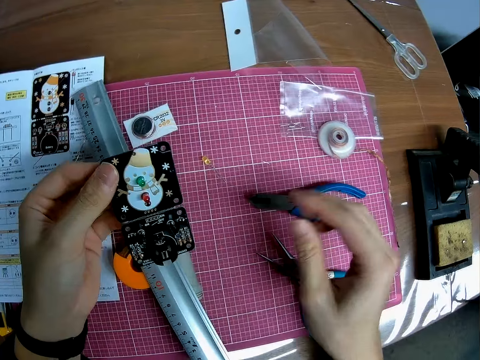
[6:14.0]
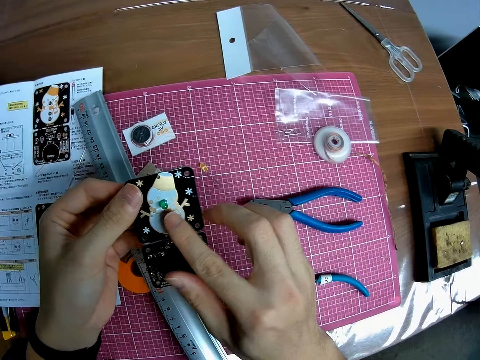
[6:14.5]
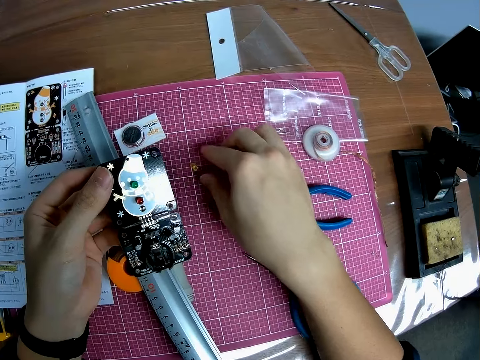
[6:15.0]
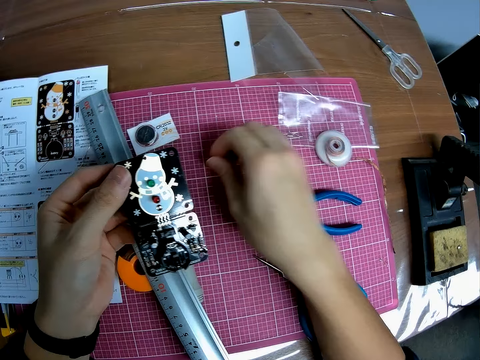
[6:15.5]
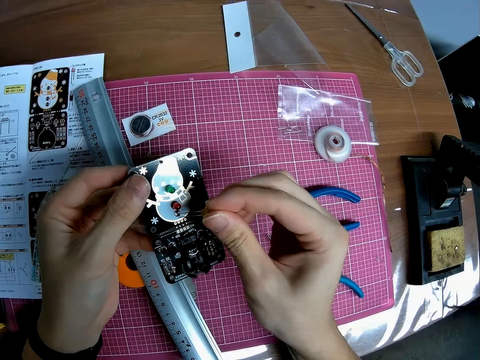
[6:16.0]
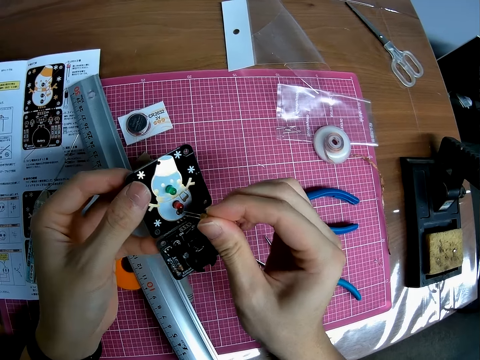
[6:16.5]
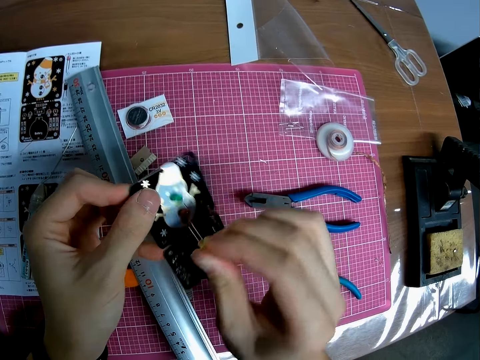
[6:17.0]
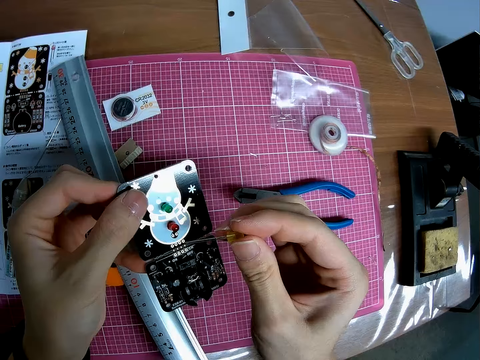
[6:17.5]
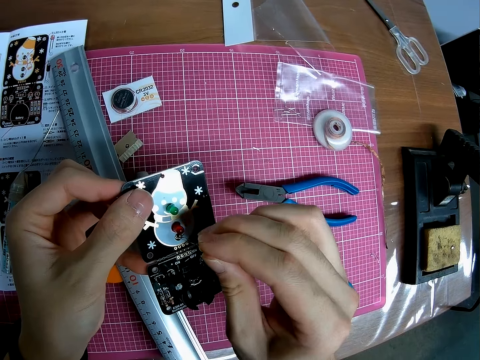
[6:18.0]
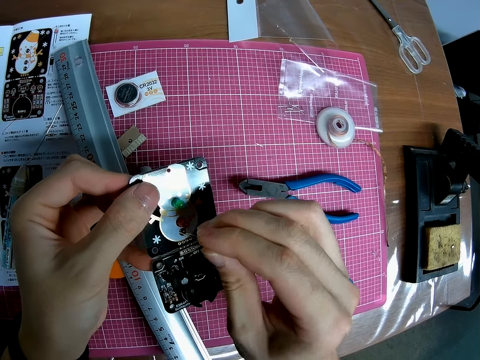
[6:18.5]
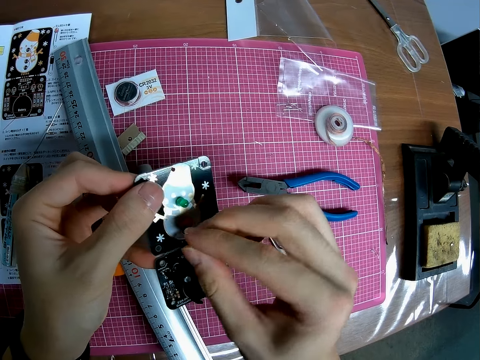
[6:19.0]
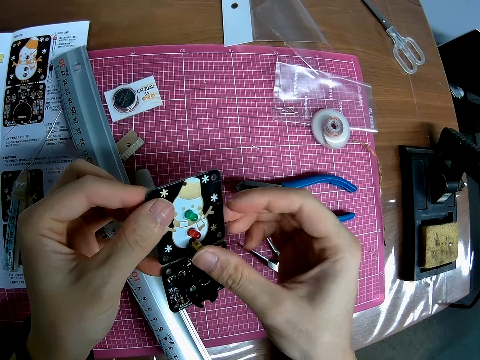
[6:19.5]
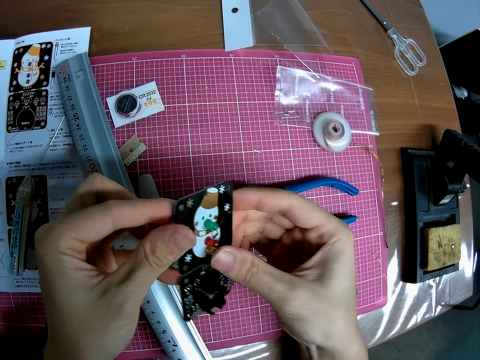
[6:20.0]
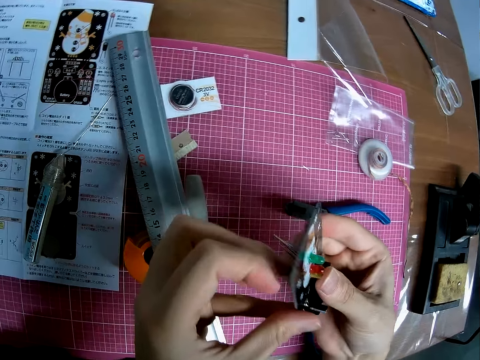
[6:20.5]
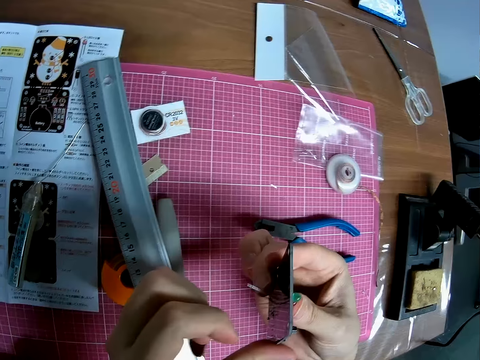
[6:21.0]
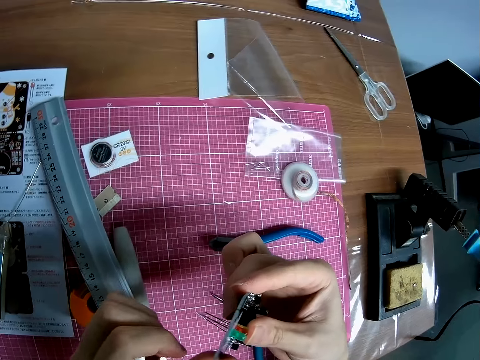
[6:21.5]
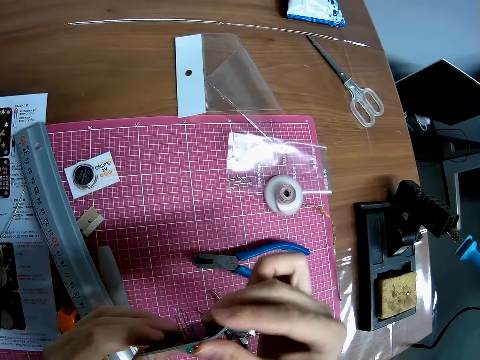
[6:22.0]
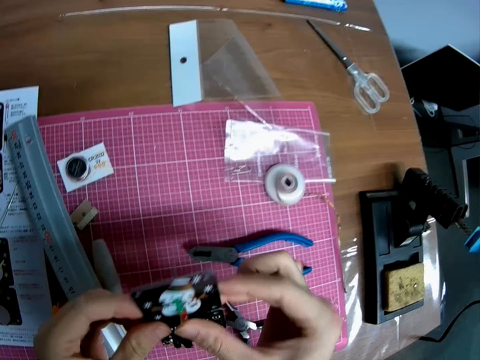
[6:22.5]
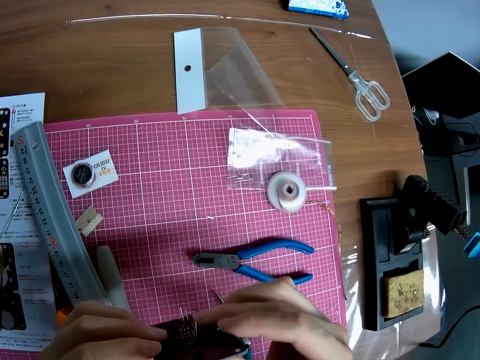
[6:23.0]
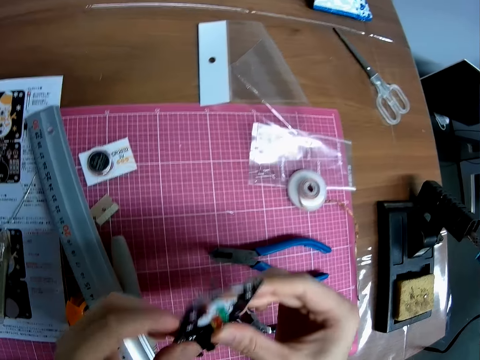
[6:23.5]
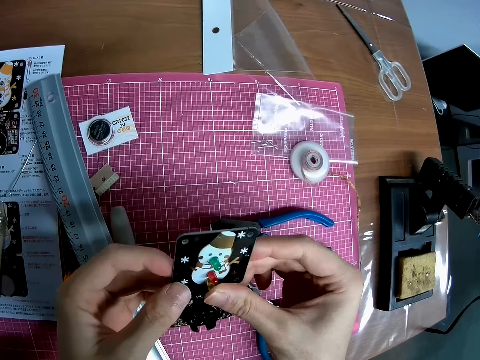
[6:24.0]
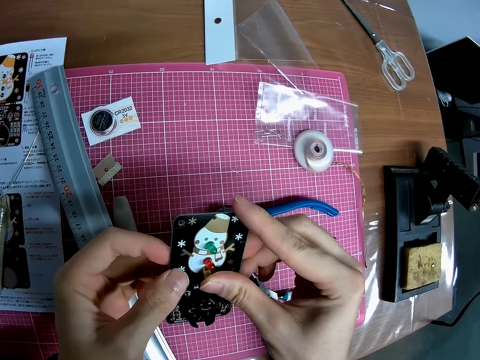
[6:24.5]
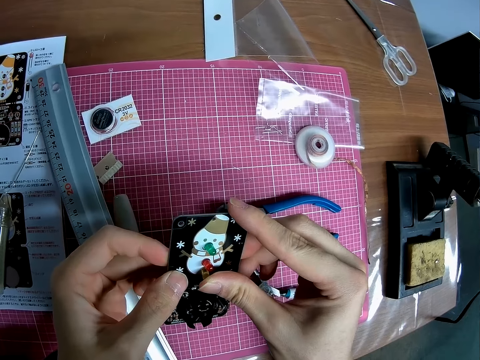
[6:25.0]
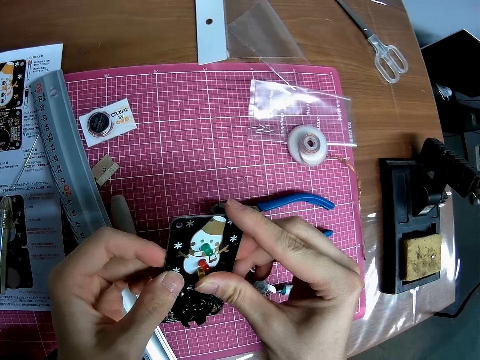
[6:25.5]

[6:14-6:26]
The camera wearer picks up the LED bulb. They fit the LED bulb on the electronic craft. They look at the other side of the electronic craft.

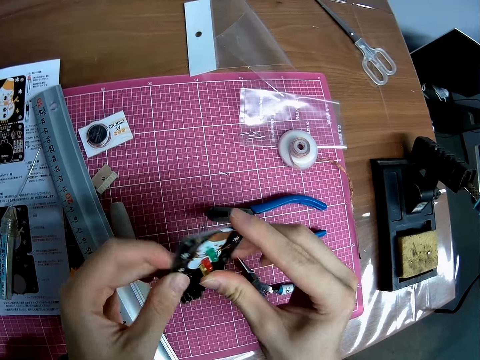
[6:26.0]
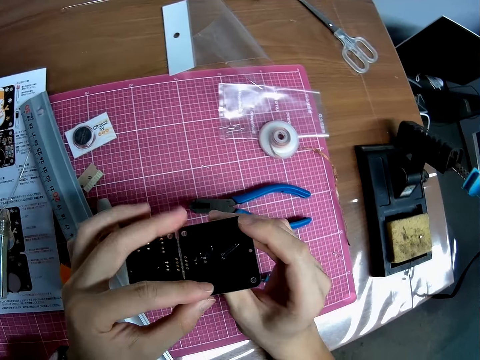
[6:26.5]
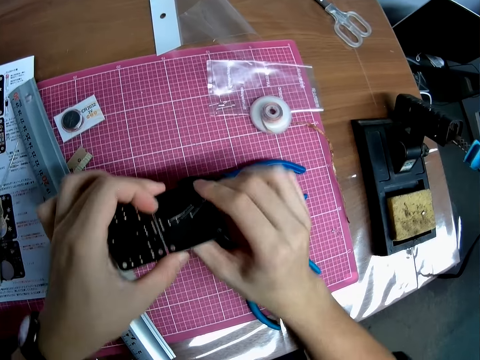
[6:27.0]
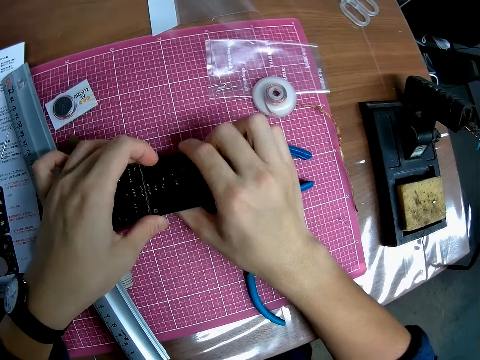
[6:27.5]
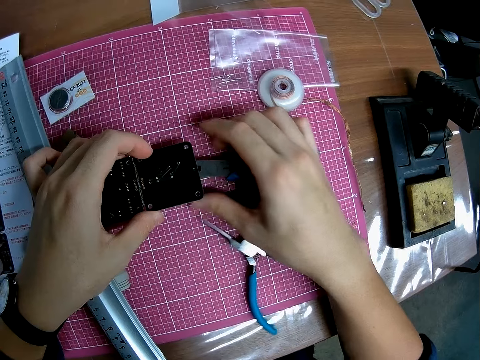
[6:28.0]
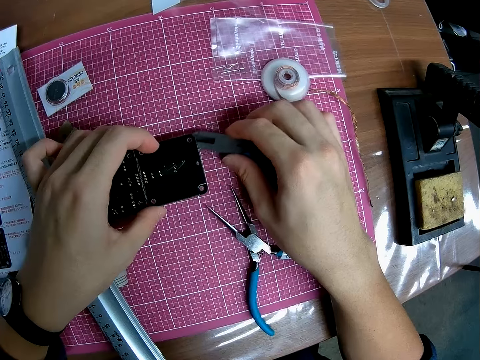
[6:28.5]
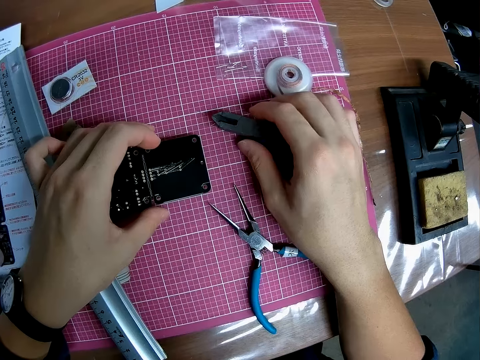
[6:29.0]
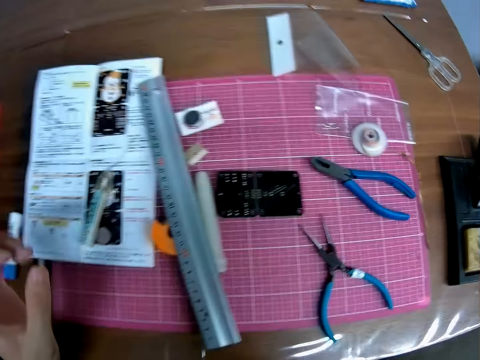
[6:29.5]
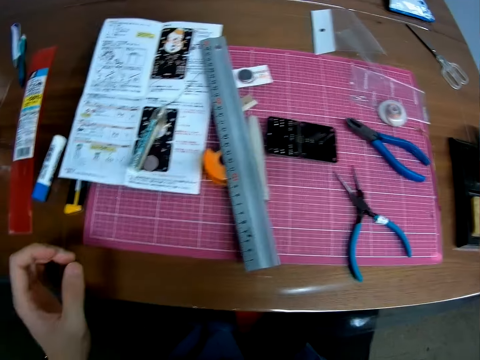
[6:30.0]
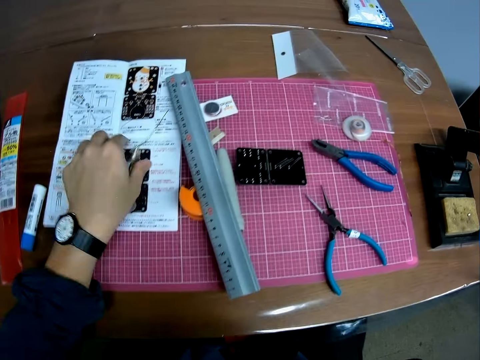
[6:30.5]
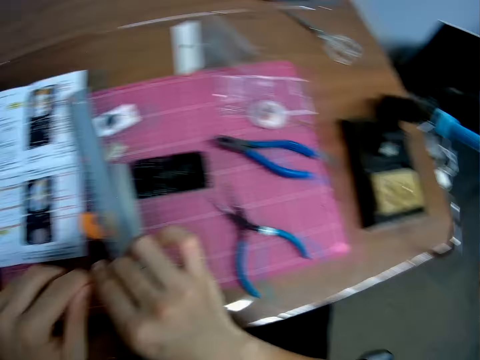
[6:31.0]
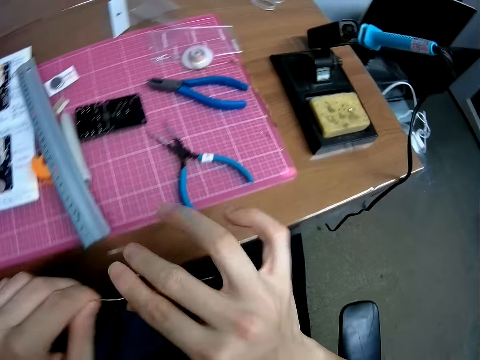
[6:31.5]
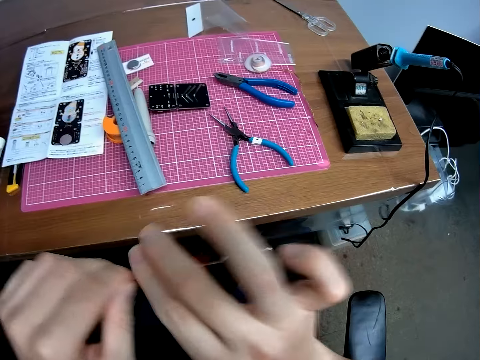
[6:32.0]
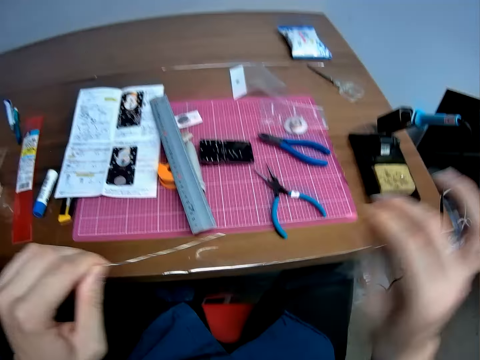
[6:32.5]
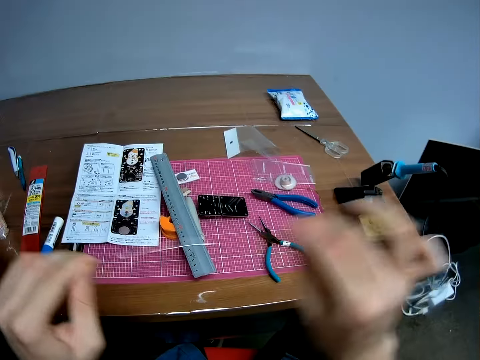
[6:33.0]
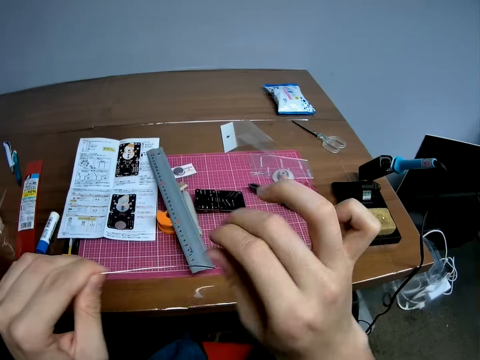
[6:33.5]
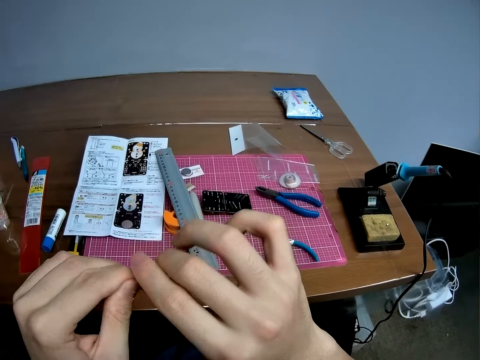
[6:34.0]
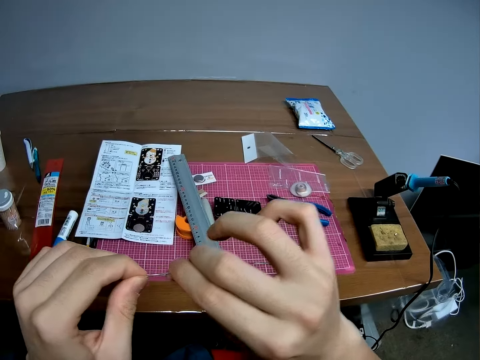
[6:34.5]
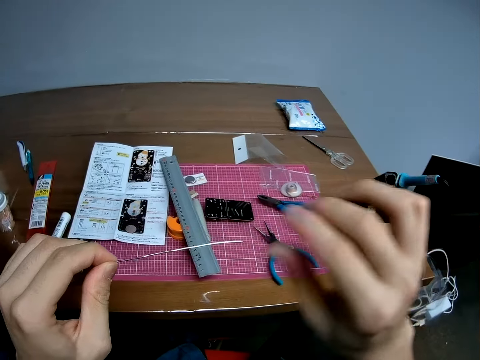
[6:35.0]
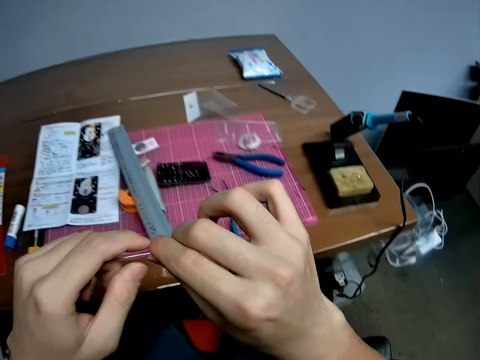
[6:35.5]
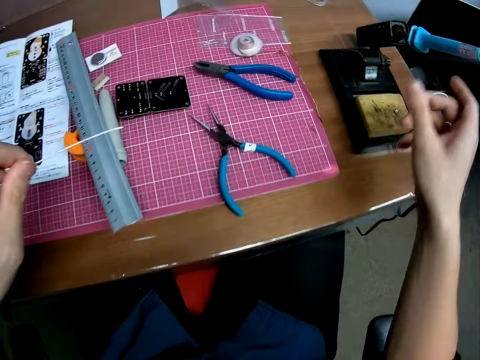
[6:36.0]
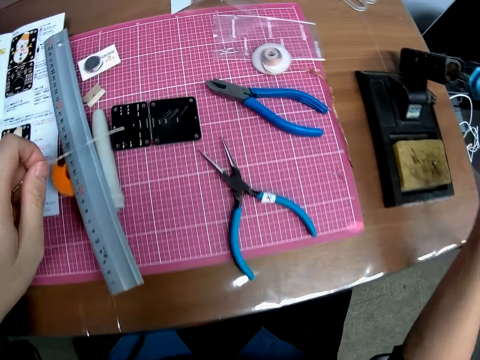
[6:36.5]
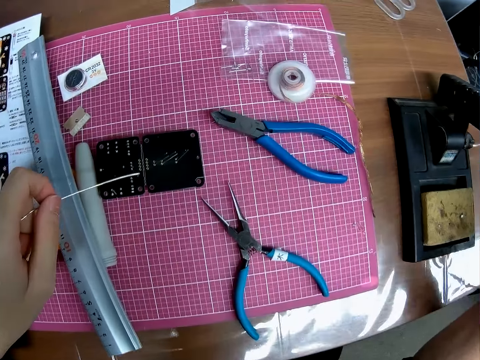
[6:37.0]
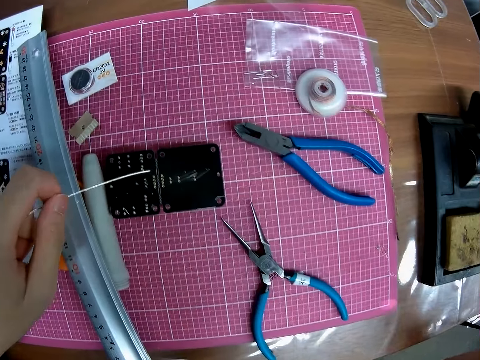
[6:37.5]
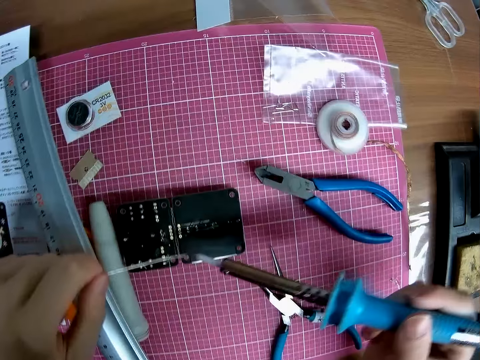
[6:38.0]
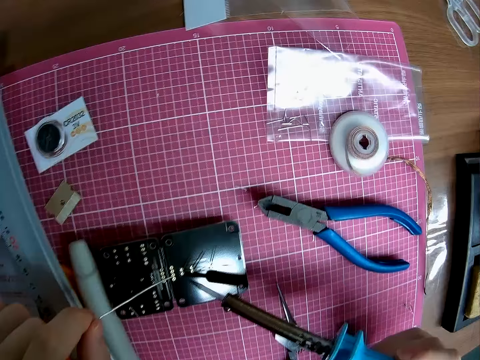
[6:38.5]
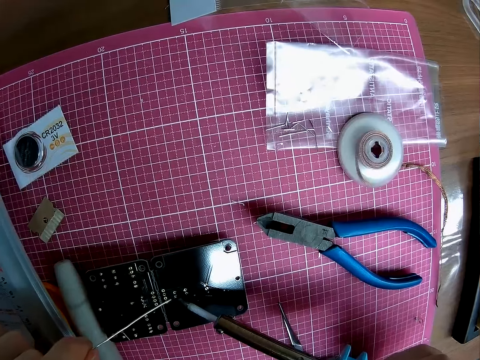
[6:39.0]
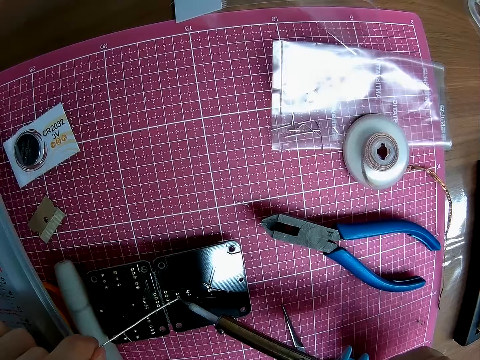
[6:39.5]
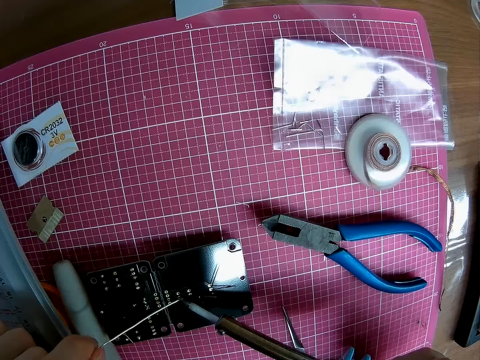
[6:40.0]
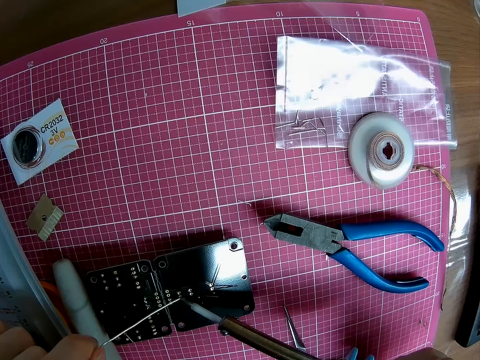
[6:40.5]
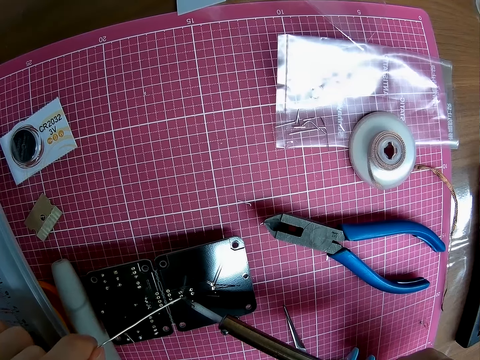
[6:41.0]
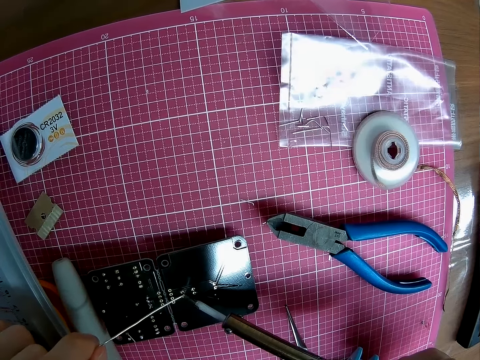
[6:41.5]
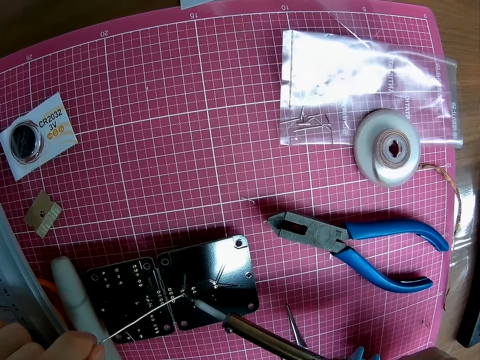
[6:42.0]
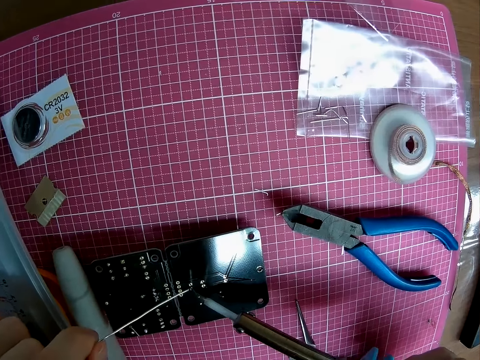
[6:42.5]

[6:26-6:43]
The camera wearer puts down the electronic craft or circuit board on the table. They move the pliers. They touch the pliers on the table. They pick up the solder or pin. They straighten the solder. They touch the pin. They pick up the soldering iron. They hold the soldering gun. They put the solder against the electronic craft. They use the soldering iron and pin on the circuit board. They solder the wire on to the electronic craft.
